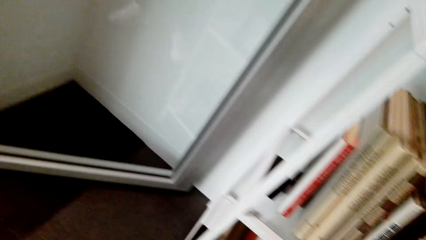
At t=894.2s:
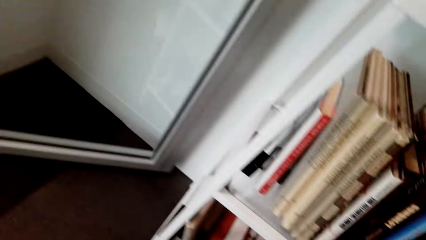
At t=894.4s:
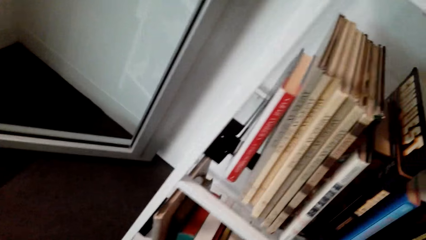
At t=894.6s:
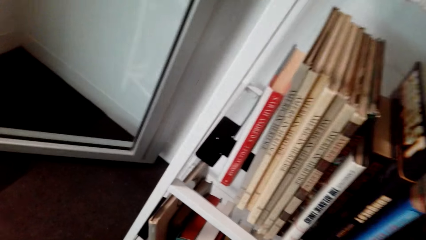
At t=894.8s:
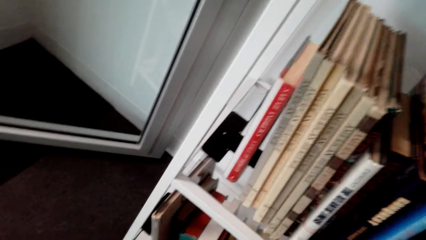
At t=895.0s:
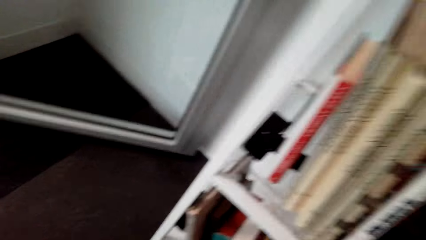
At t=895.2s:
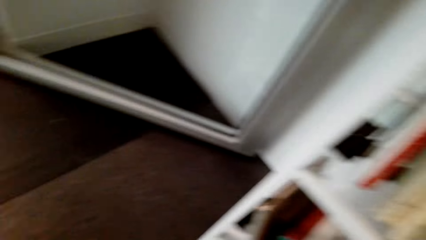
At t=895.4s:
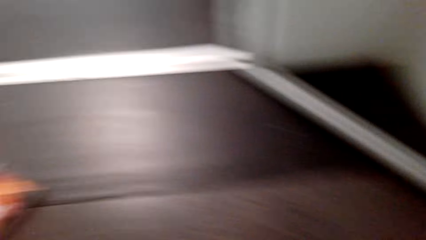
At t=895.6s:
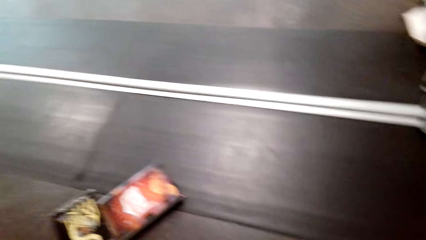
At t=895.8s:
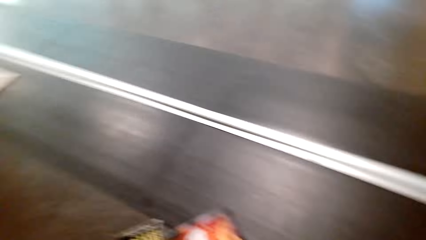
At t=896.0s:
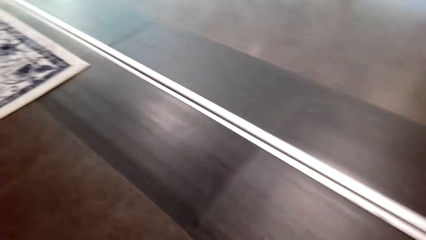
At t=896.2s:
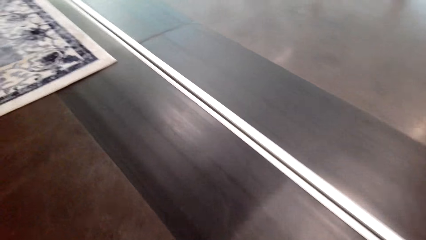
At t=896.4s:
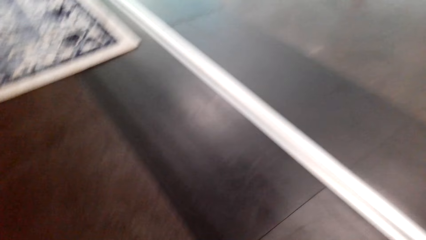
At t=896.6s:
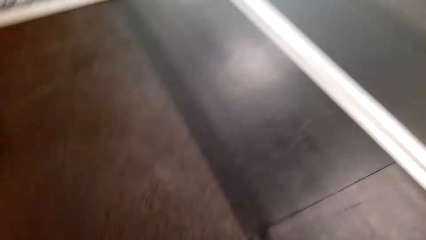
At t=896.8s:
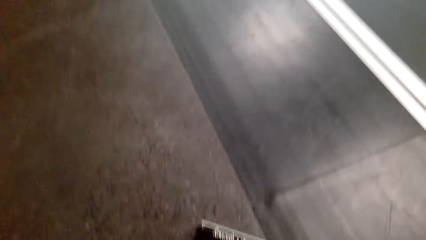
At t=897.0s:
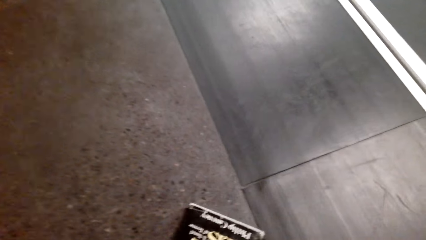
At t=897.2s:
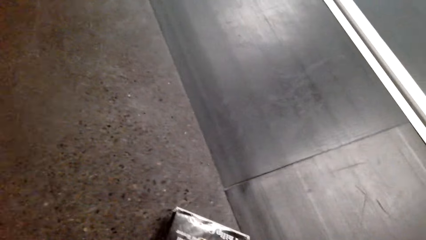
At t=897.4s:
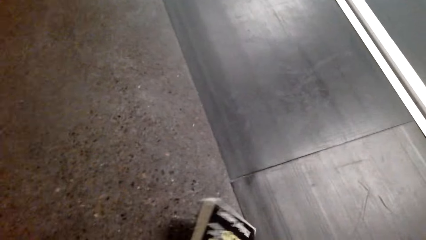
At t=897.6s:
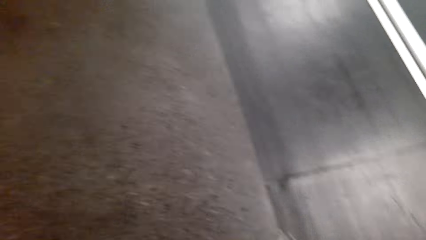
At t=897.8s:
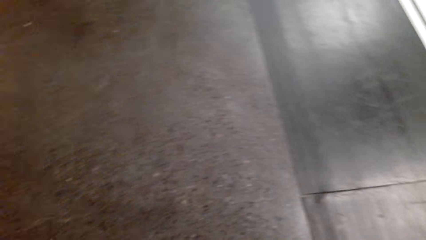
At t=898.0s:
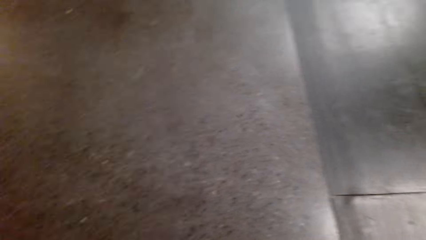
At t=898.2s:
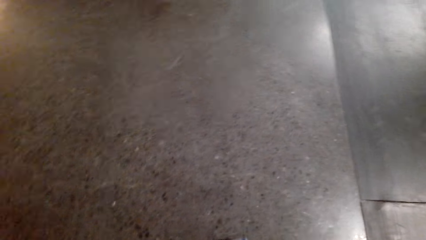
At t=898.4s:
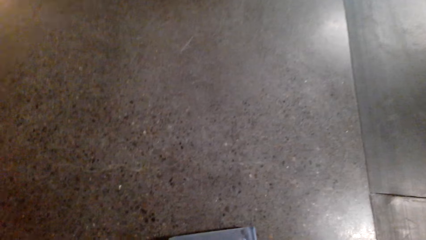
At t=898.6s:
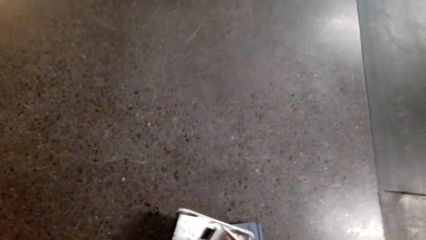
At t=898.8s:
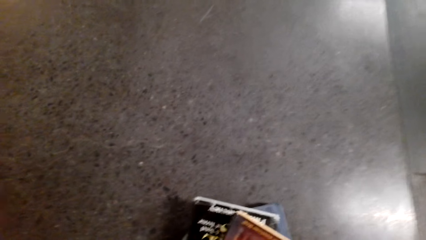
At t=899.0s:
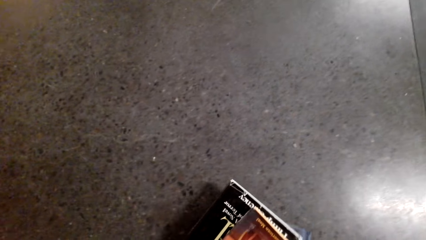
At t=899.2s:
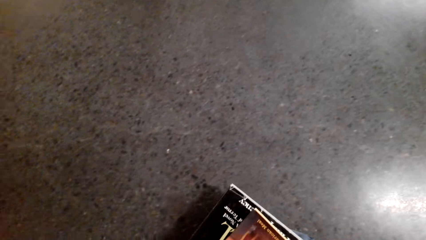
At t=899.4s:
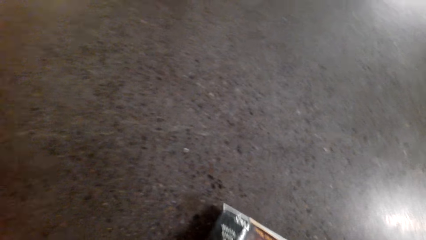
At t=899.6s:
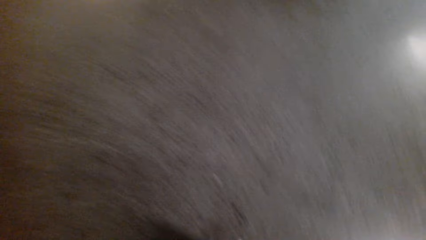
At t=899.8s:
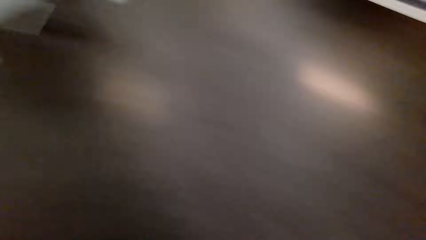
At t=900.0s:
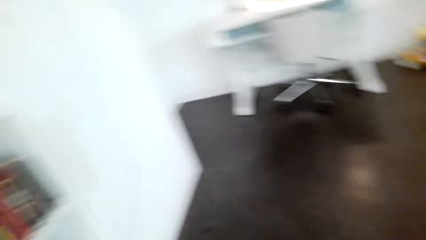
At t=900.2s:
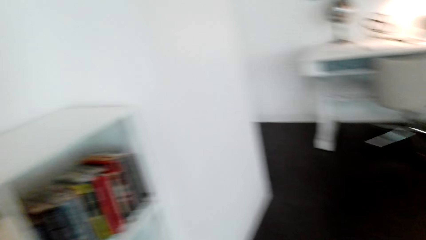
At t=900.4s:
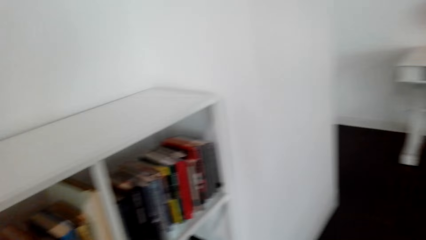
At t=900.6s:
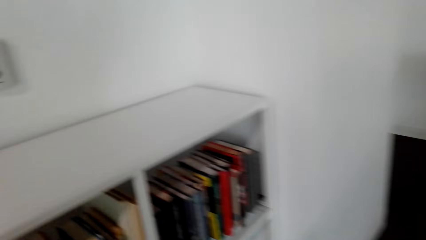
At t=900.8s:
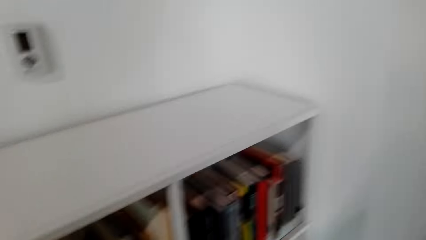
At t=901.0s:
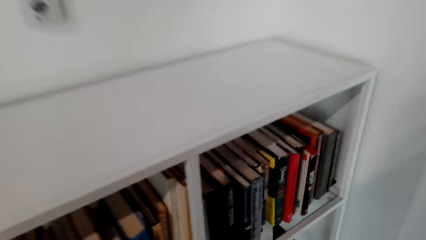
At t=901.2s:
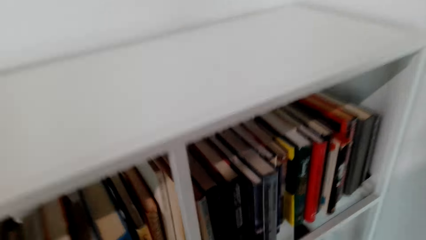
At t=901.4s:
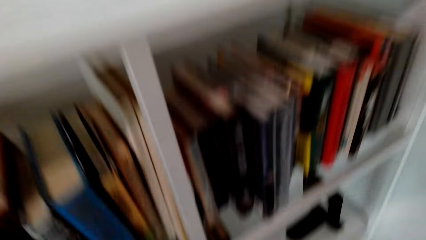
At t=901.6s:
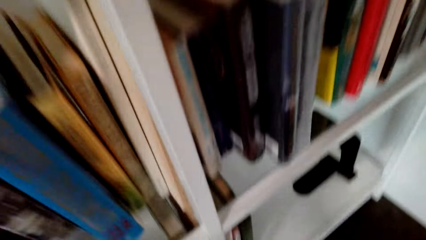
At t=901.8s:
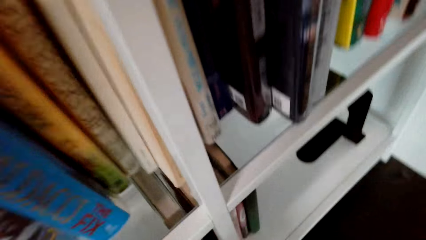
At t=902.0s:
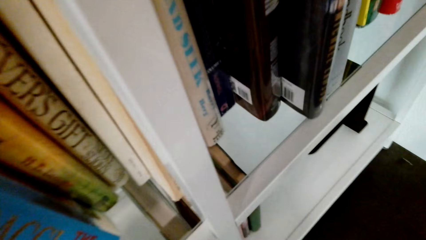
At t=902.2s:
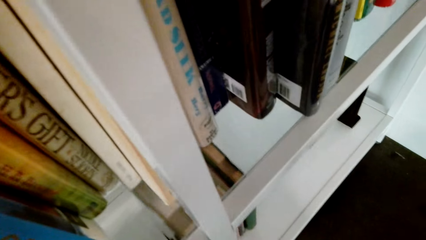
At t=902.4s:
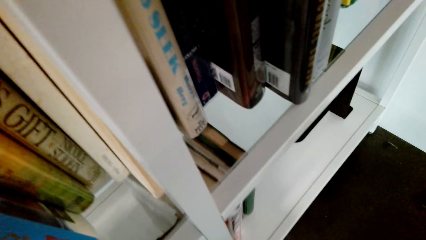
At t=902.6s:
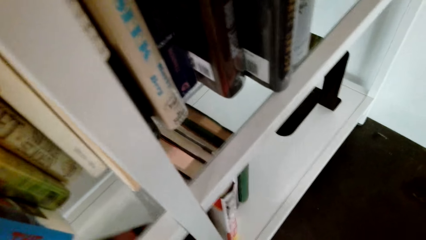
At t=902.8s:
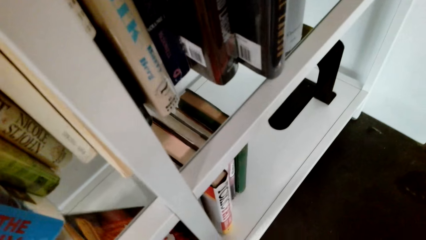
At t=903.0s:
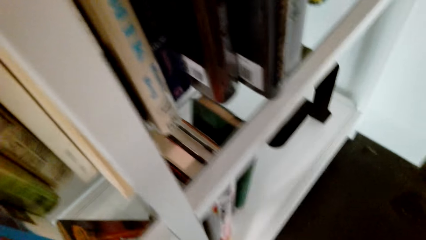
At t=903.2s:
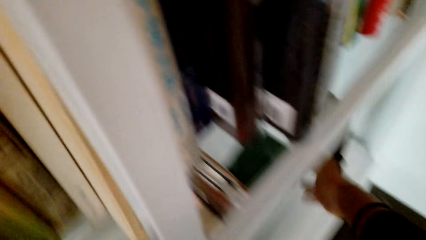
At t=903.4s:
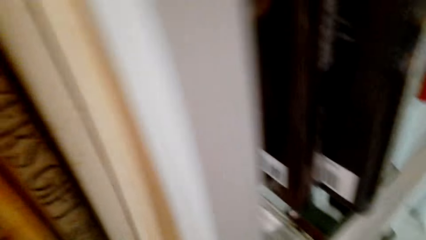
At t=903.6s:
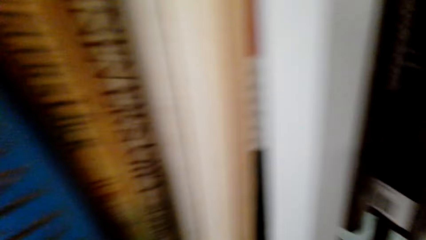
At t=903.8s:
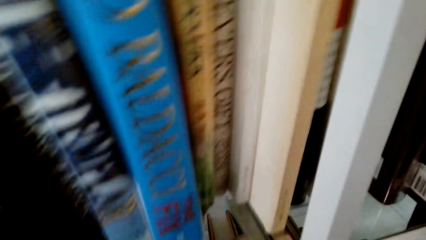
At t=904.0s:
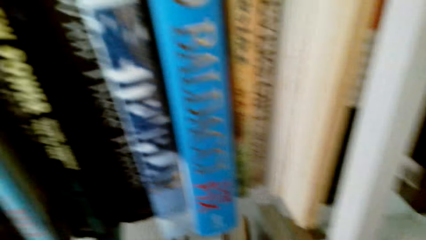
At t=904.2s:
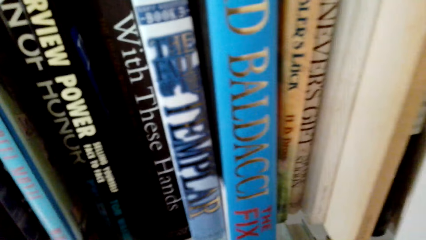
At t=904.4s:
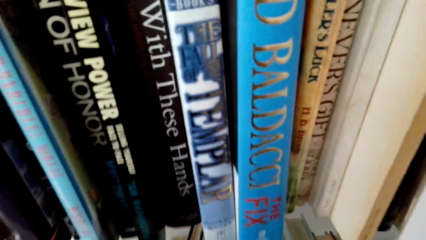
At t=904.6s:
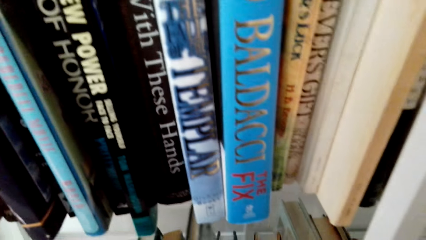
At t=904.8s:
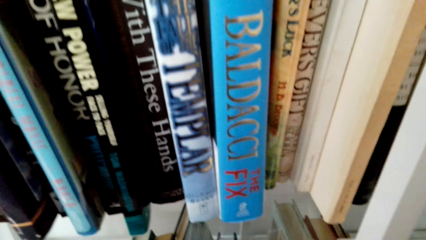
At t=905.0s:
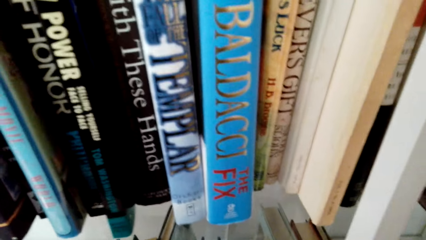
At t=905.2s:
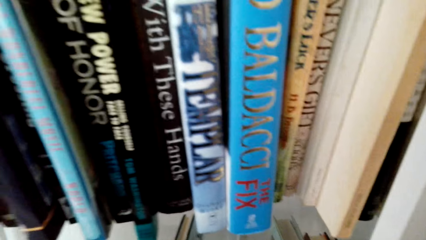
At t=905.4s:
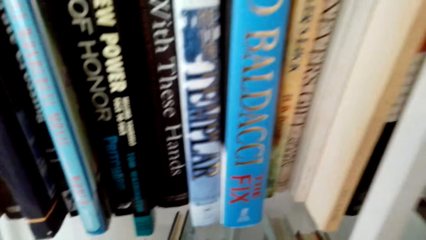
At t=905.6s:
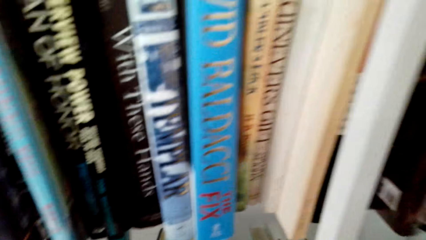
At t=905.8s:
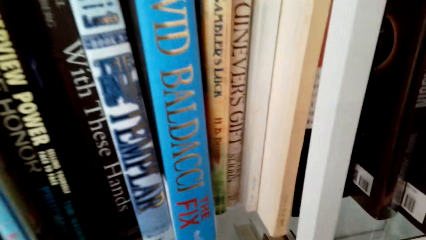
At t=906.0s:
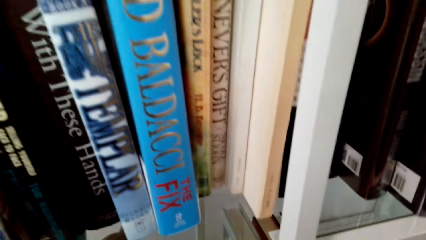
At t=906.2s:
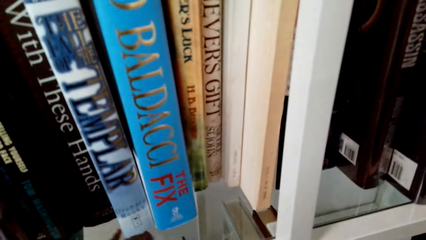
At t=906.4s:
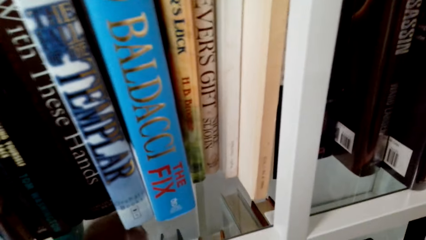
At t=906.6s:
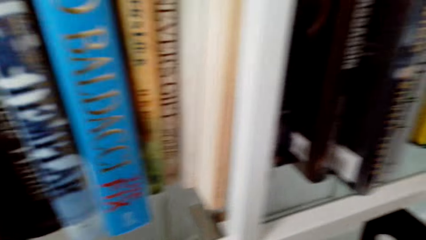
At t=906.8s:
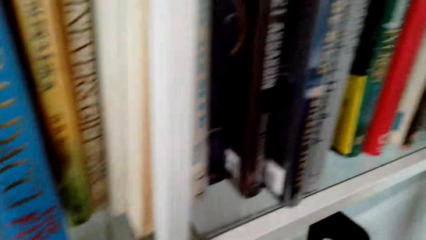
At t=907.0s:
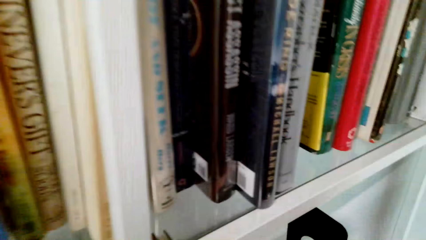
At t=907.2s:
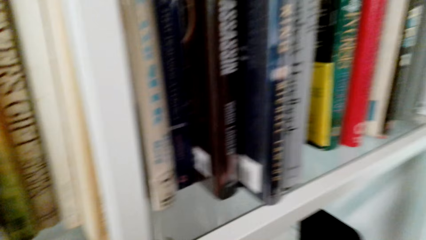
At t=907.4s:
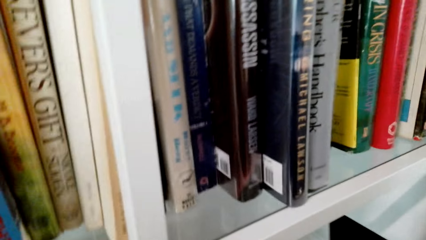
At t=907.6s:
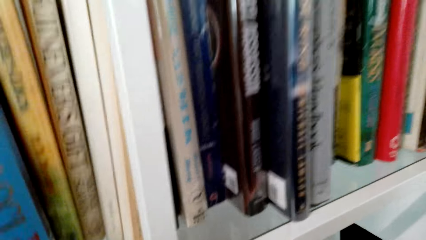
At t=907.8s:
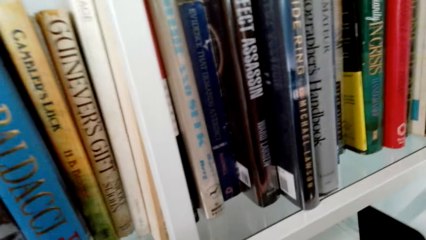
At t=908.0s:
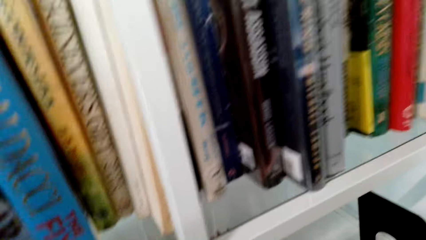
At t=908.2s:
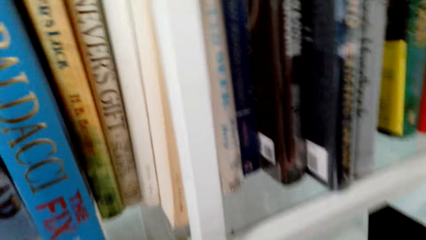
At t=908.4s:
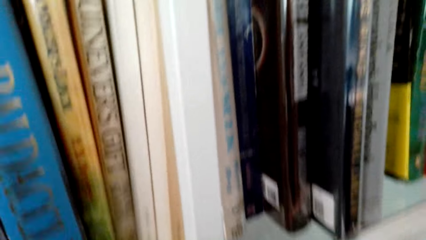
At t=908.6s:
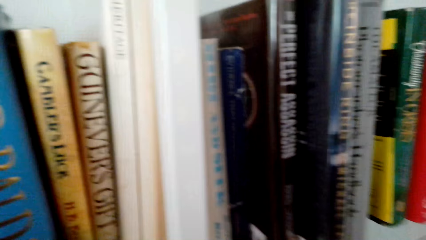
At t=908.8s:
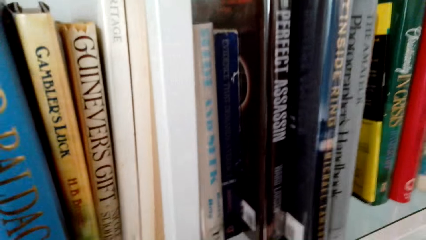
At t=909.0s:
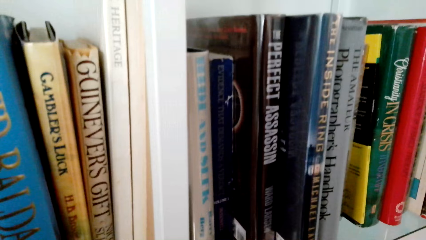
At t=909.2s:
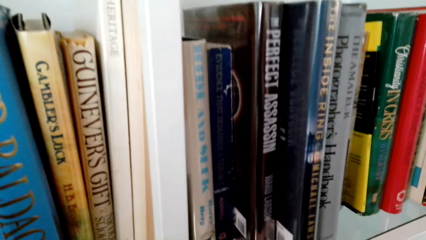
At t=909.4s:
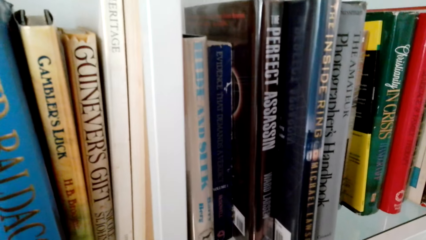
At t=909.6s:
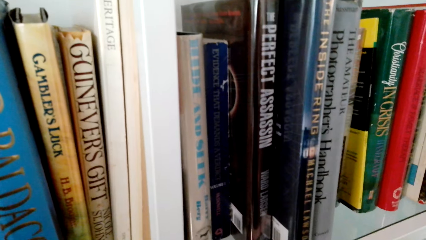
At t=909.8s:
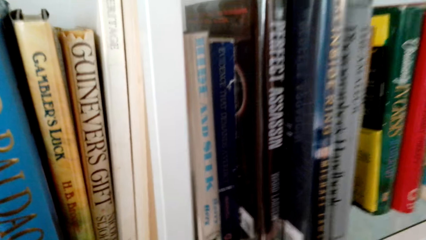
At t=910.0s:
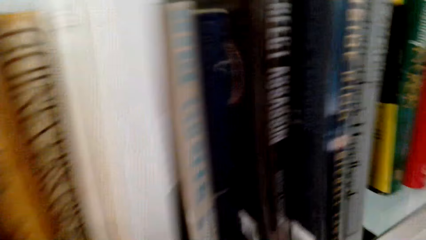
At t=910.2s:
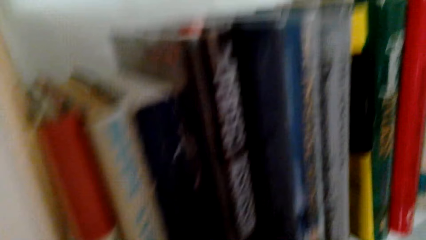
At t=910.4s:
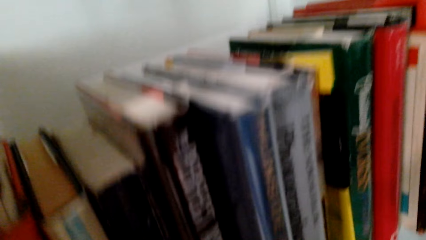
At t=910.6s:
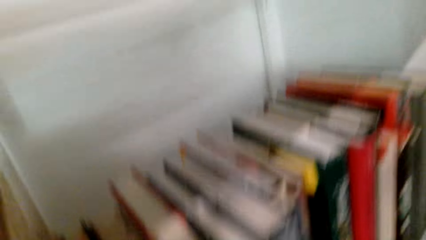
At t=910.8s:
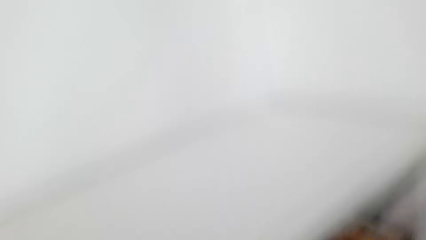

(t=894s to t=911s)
The camera wearer arranges books on the shelf. They pick up books from the floor. They turn around. They arrange the books on the shelf.
